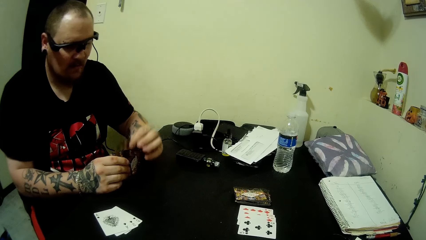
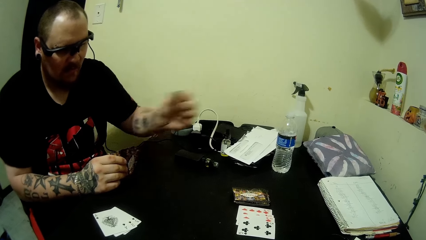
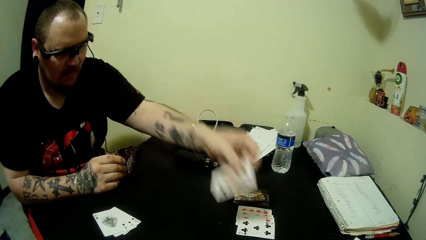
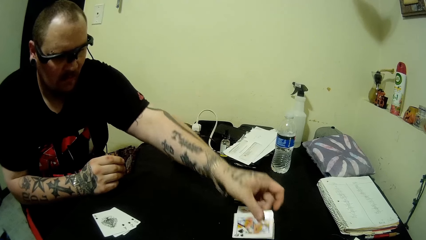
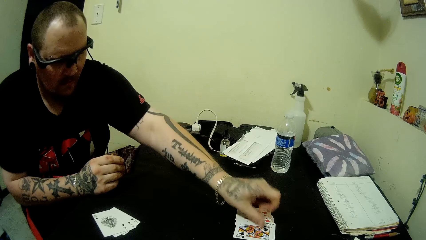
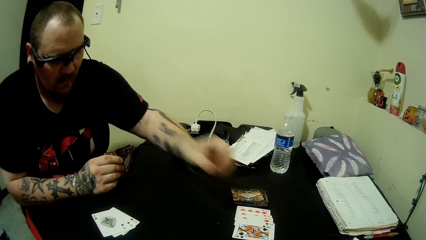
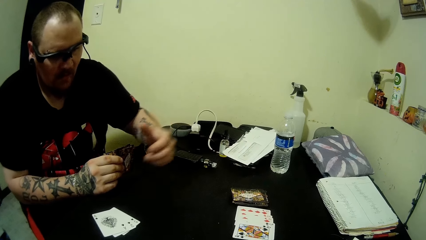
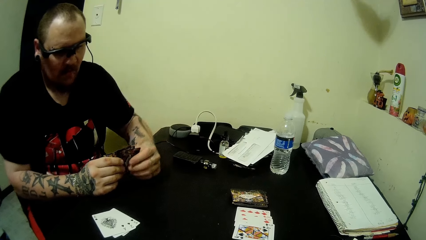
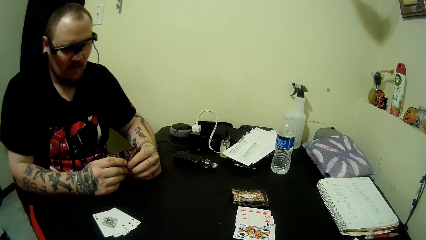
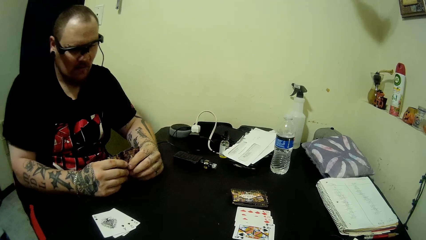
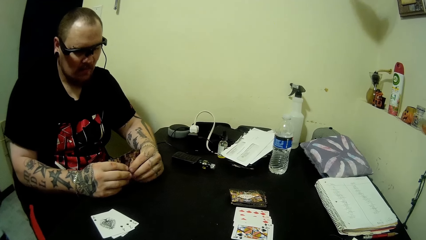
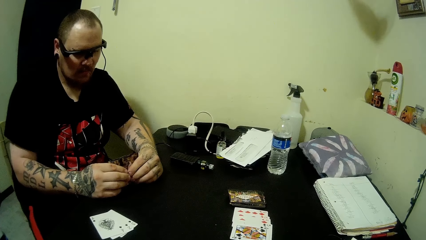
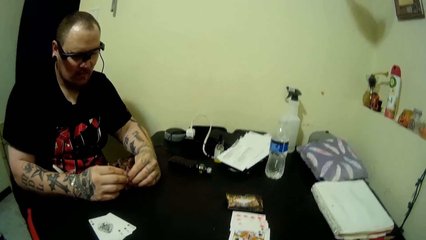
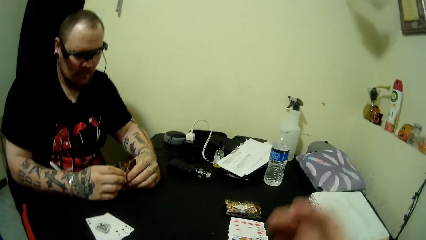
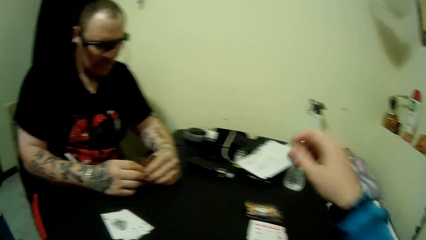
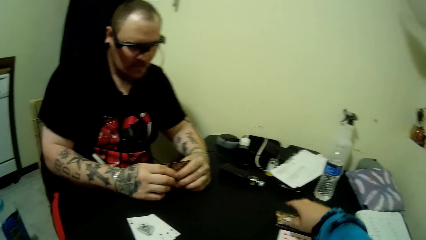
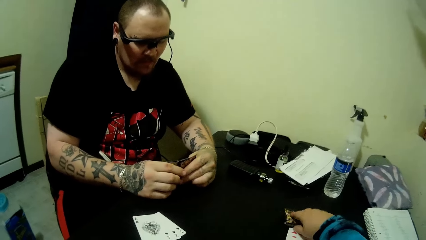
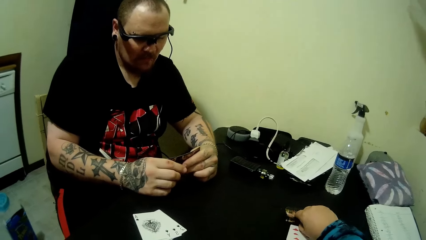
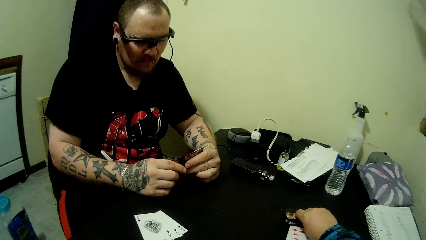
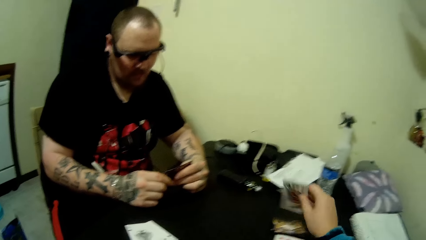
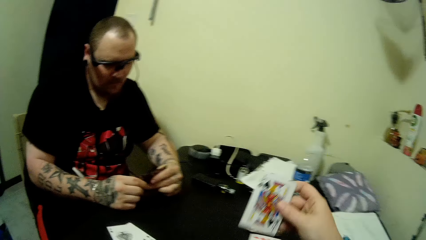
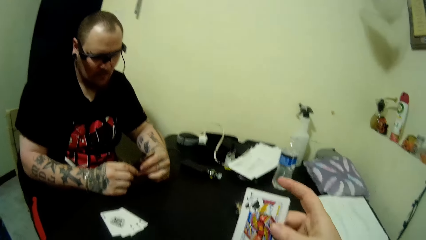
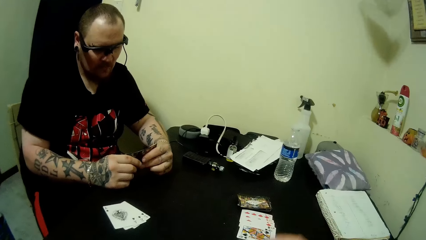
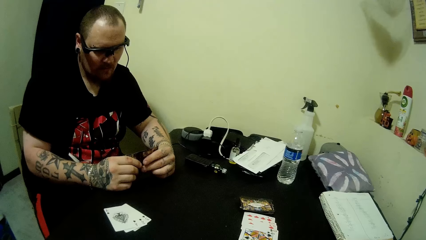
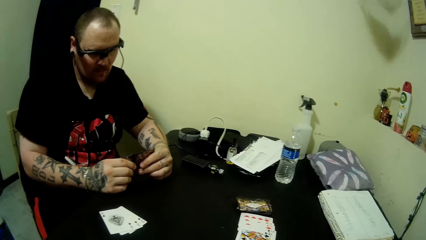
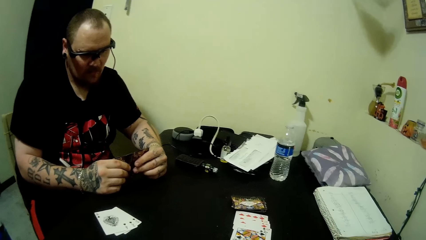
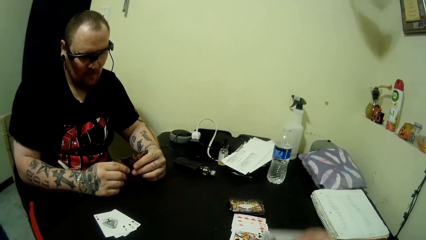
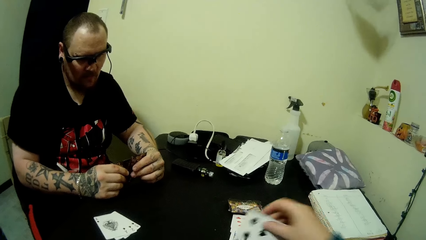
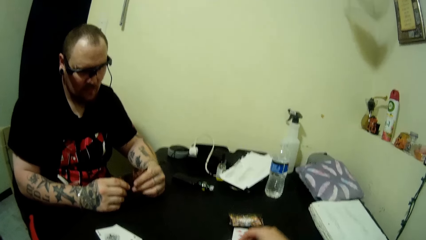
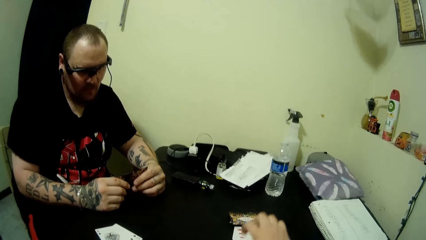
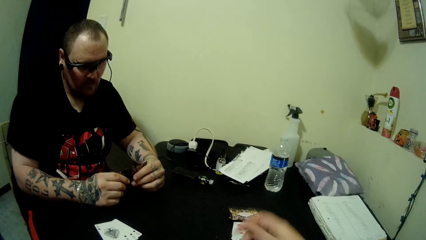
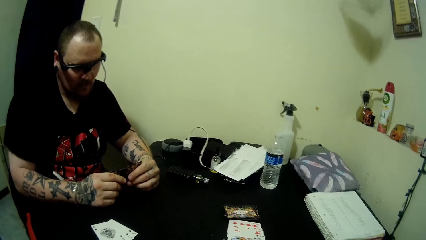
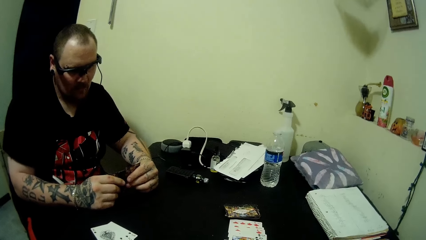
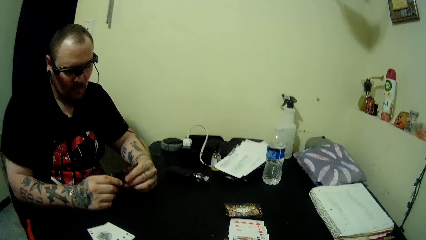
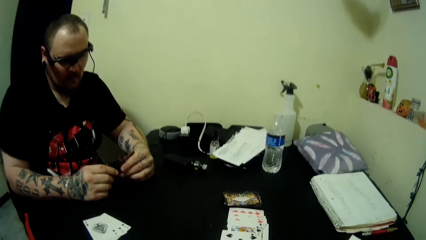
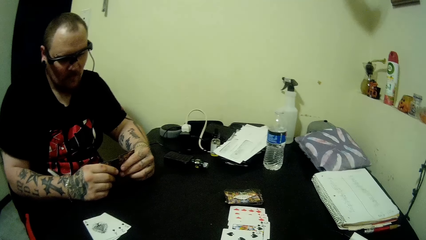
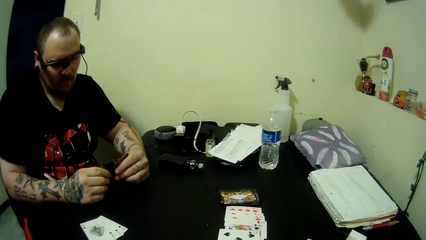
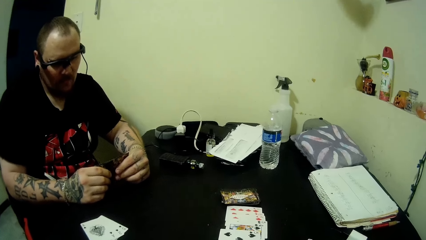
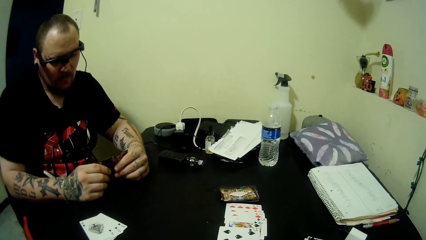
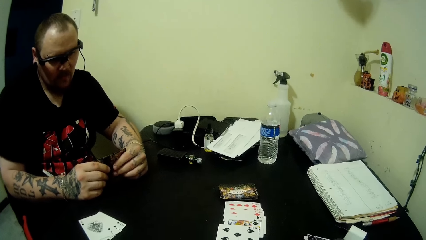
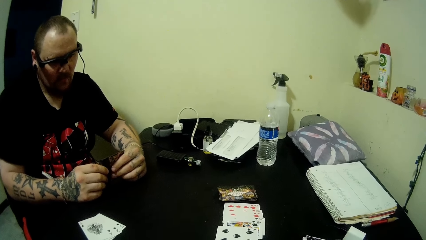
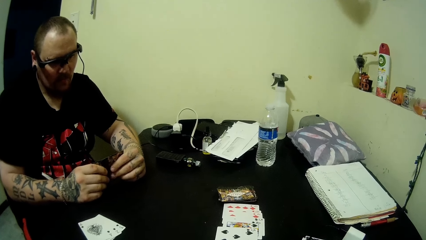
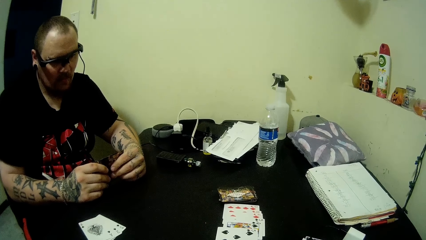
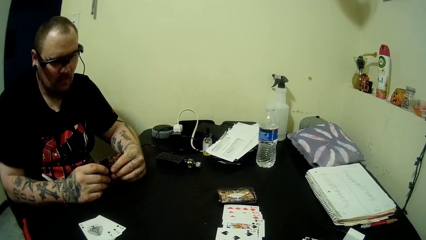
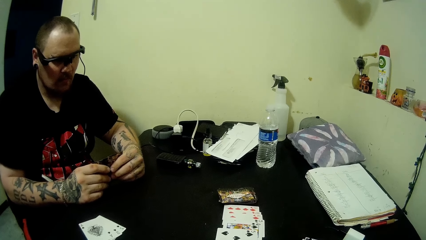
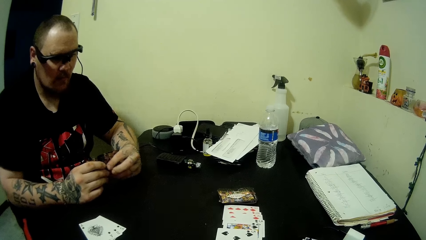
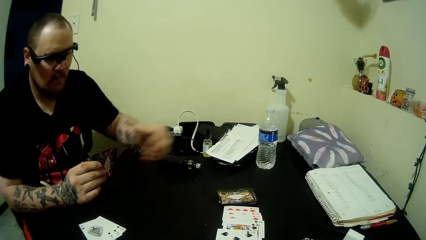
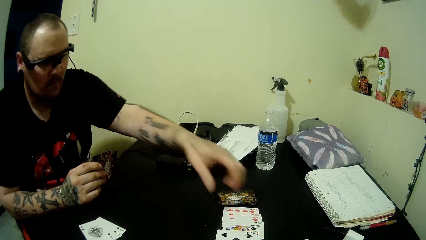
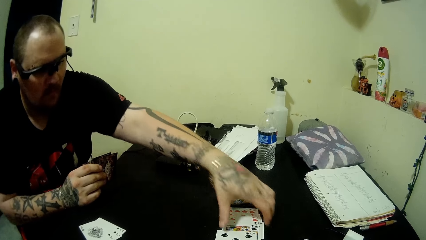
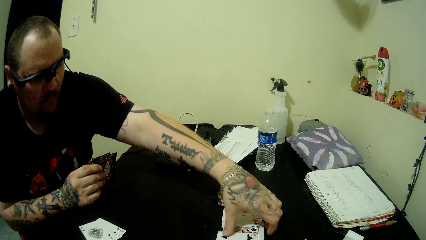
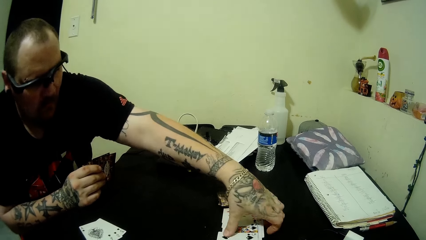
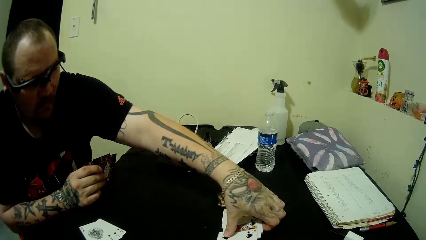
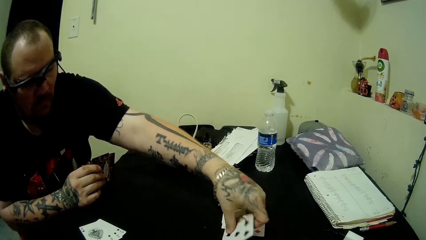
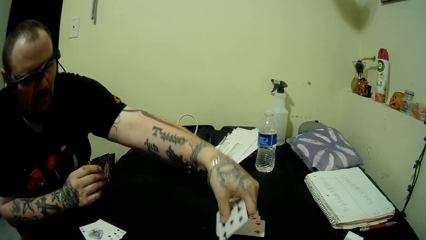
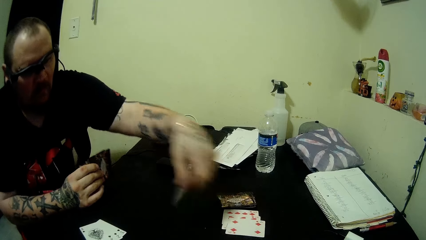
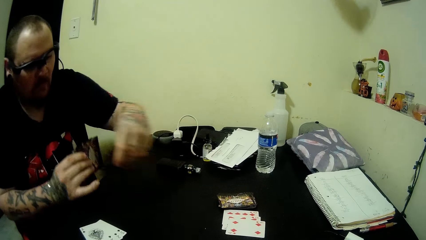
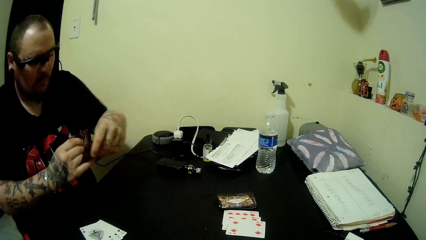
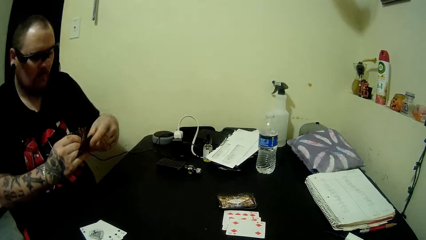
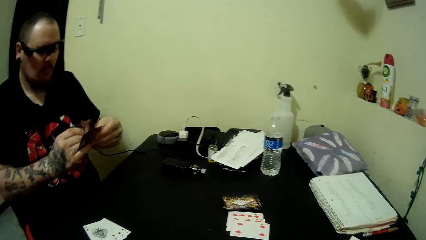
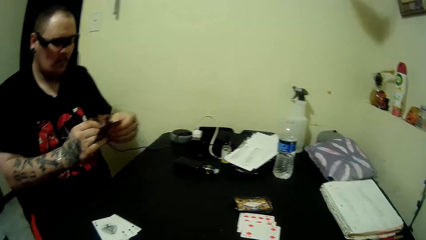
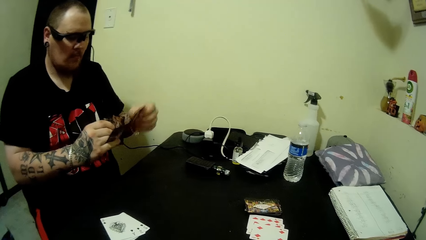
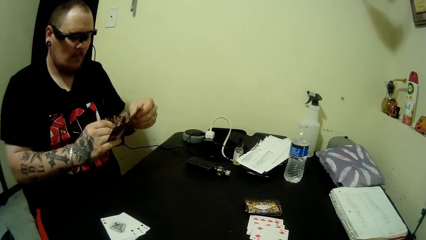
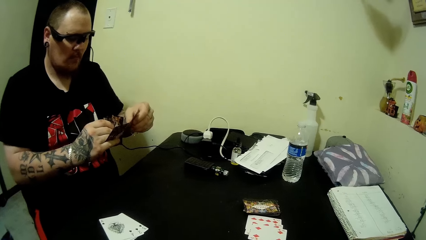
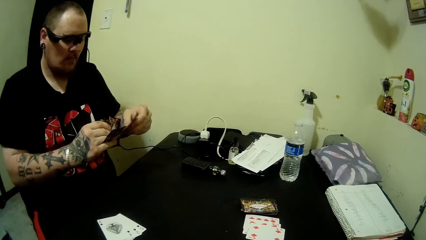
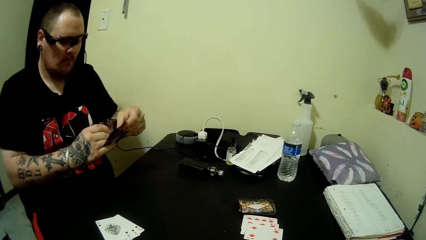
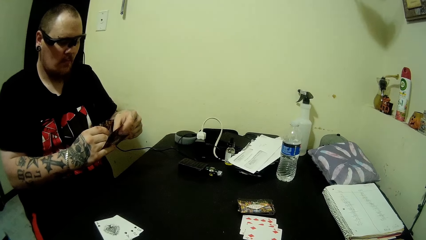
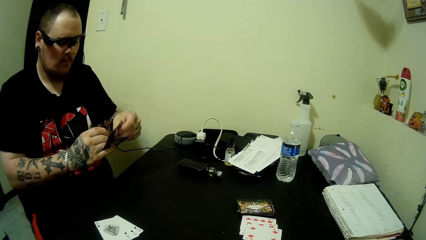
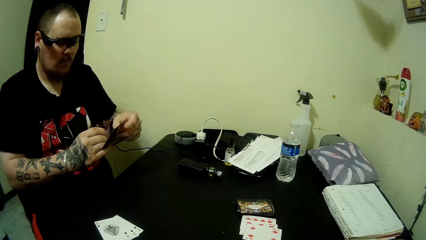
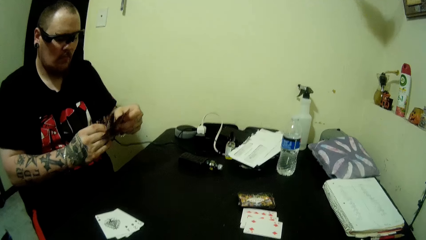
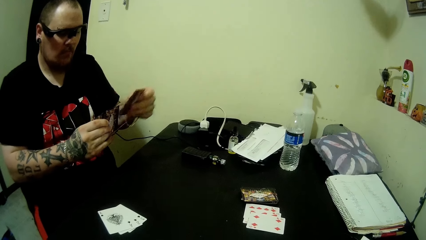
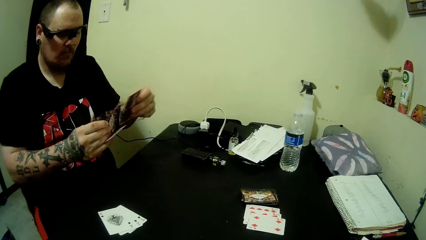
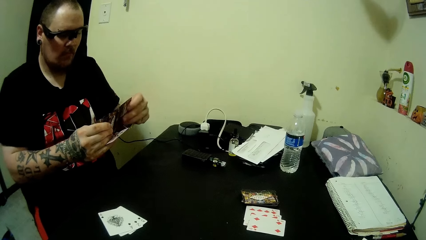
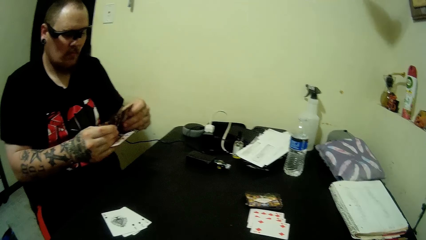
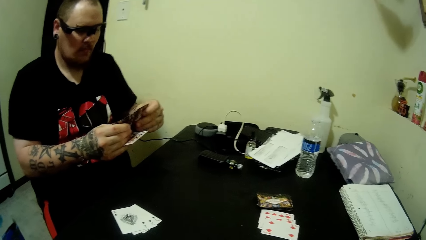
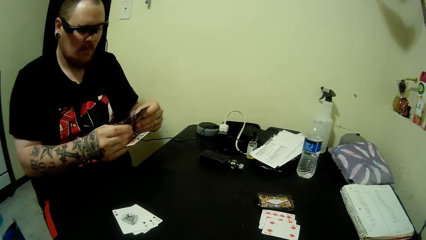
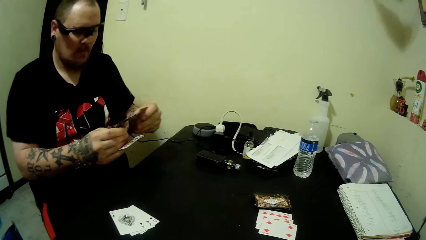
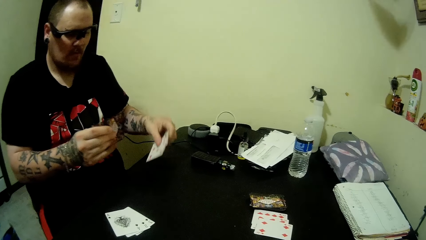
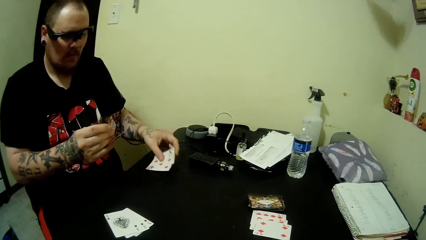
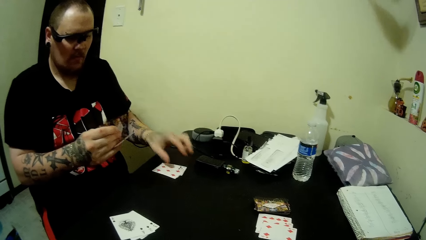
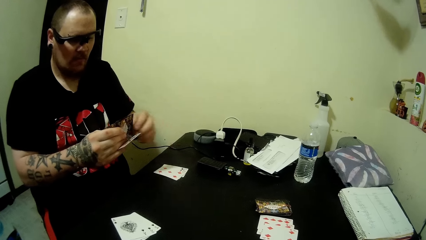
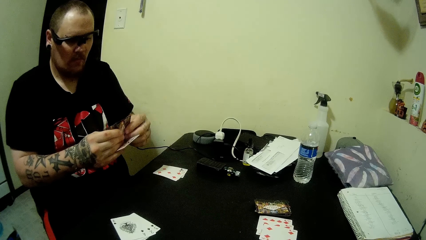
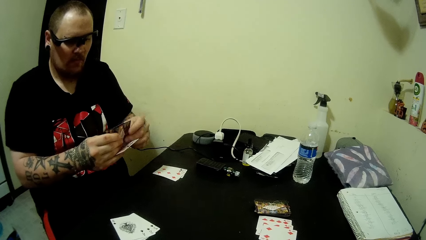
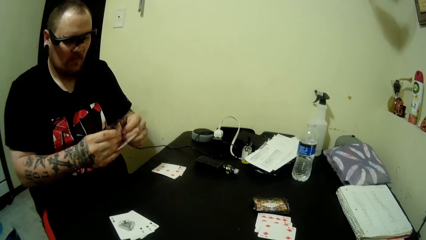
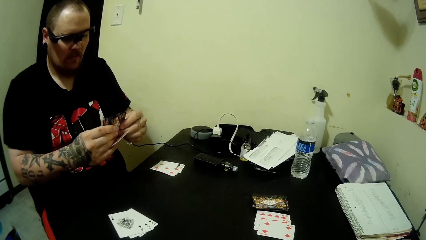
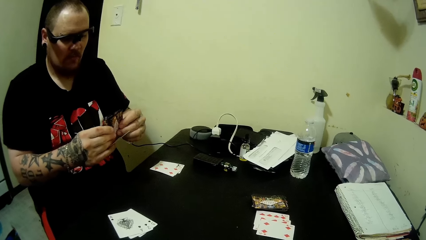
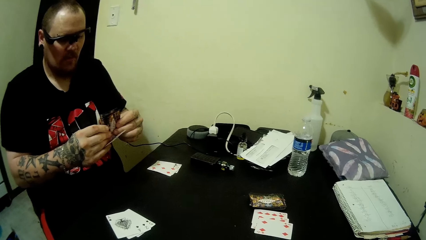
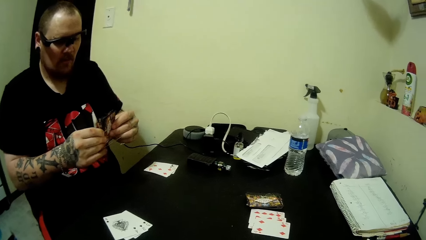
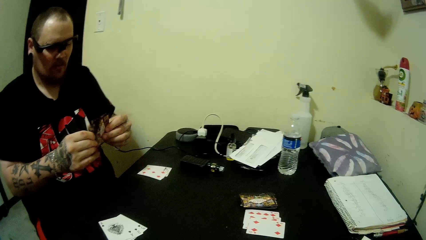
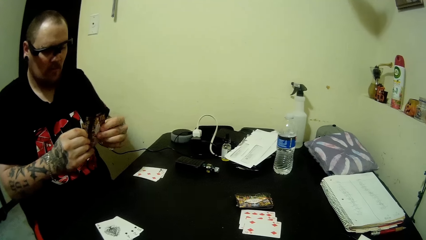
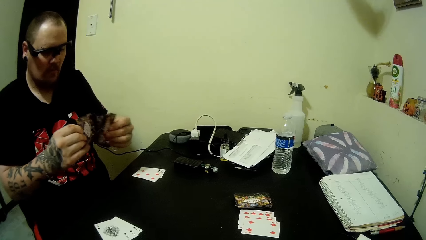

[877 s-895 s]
A man drops a card on the table. The camera wearer picks up a card on the table with his right hand. He drops a card on the table. The man picks up some cards on the table with his left hand. The man arranges the cards on his hands. The man drops the cards on the table. The man looks at the play card.
